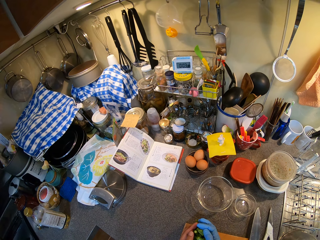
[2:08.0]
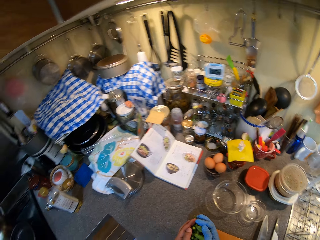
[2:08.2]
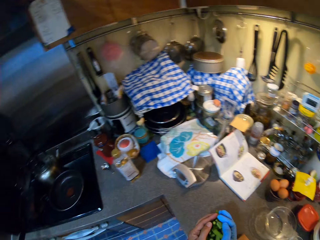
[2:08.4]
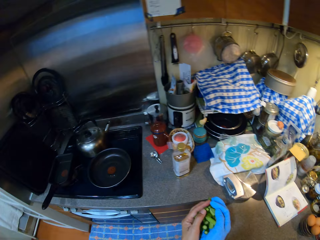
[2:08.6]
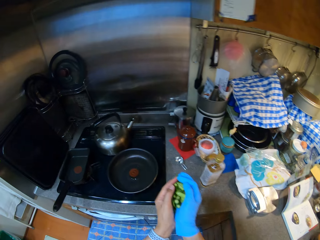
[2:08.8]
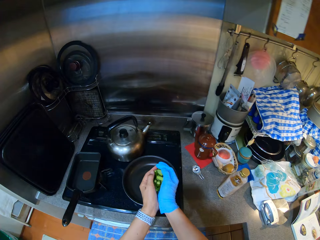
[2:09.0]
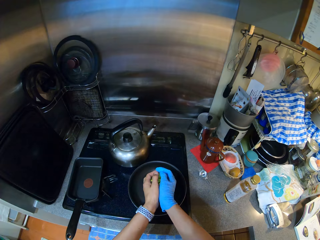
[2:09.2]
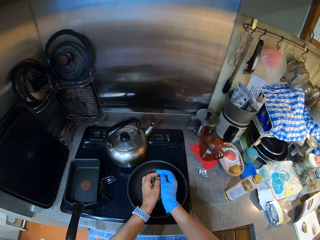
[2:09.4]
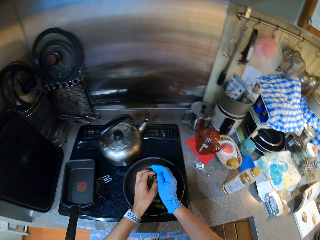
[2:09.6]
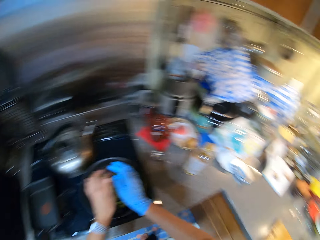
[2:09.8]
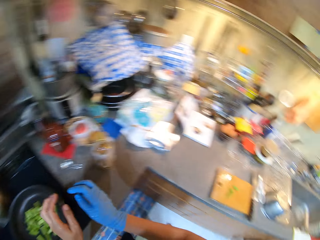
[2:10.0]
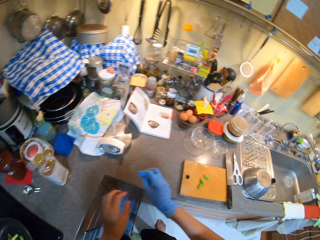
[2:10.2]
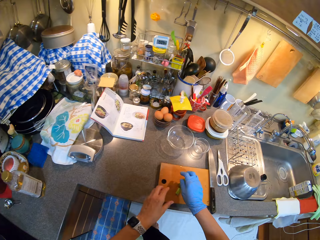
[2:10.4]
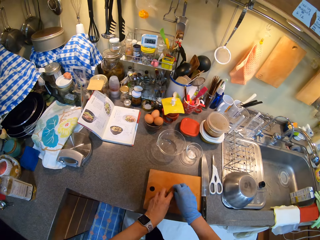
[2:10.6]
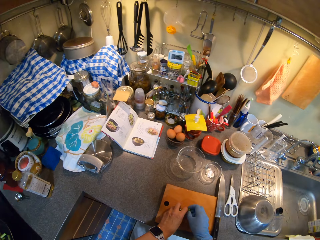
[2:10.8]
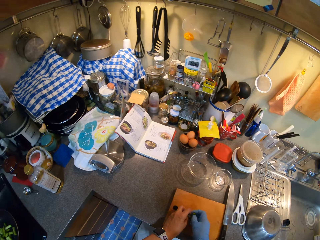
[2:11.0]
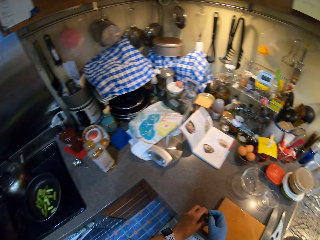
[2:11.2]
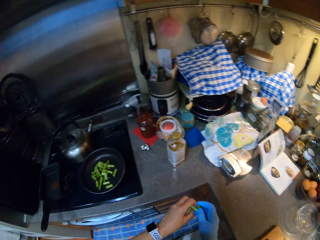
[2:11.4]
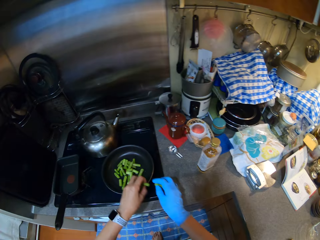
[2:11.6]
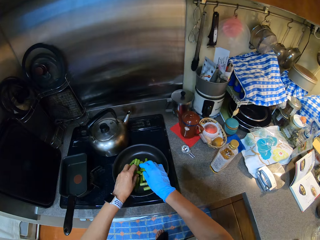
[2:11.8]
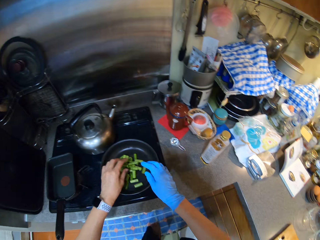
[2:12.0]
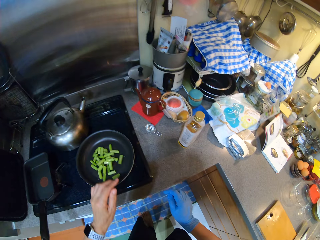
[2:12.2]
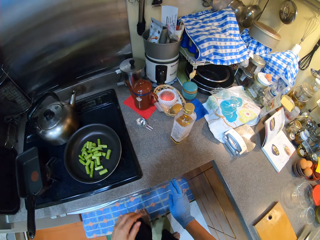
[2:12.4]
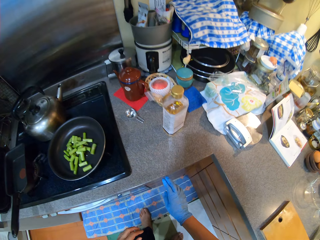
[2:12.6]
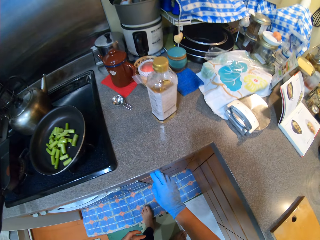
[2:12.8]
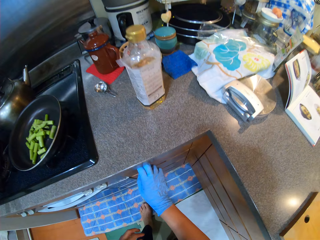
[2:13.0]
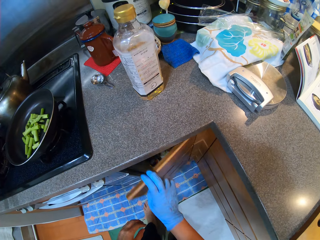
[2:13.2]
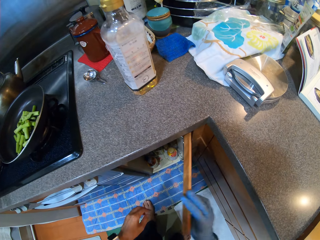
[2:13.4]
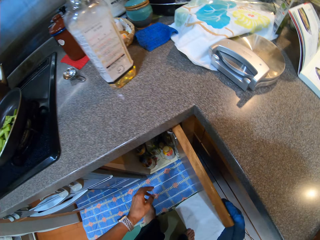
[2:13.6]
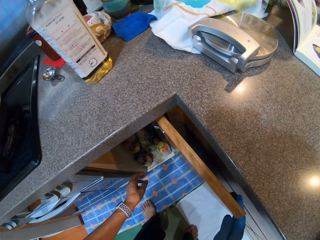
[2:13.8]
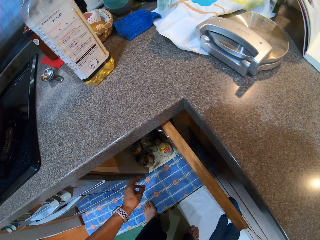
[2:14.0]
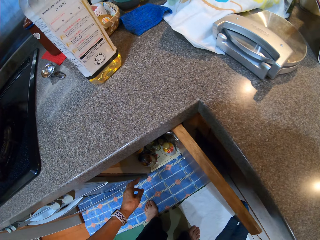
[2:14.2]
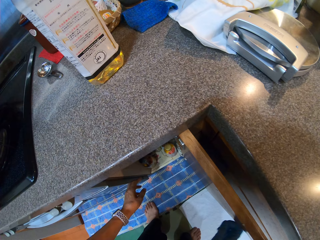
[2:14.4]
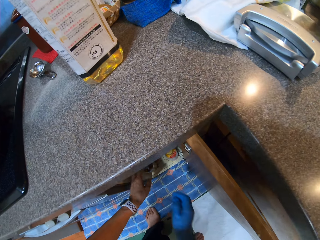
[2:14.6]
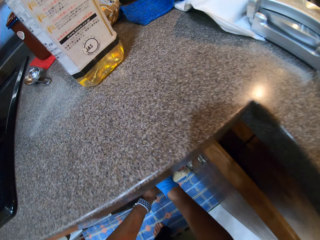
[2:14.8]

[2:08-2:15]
The camera wearer puts the pieces of asparagus in the cooking pan. They pick up asparagus from the chopping board and put pieces of asparagus in the cooking pan. They open the kitchen cabinet.

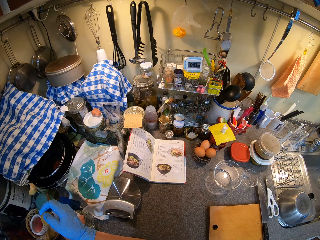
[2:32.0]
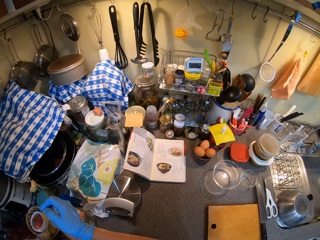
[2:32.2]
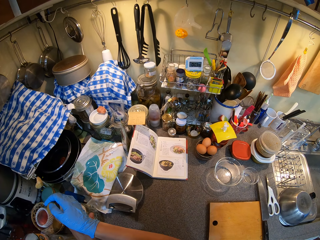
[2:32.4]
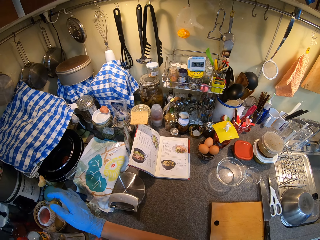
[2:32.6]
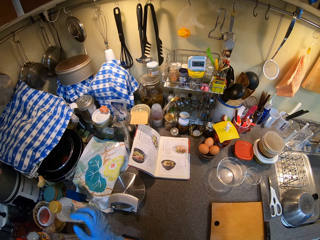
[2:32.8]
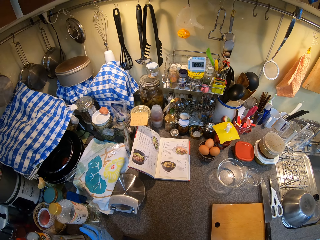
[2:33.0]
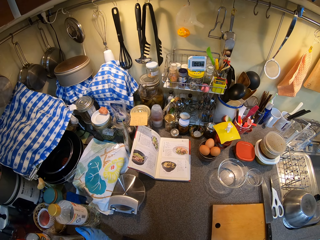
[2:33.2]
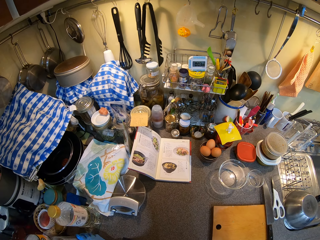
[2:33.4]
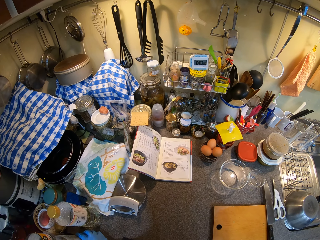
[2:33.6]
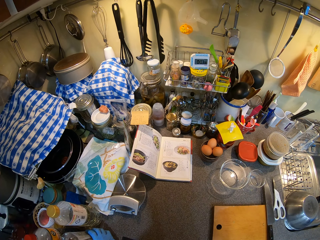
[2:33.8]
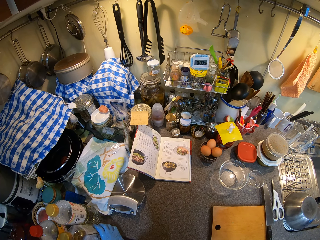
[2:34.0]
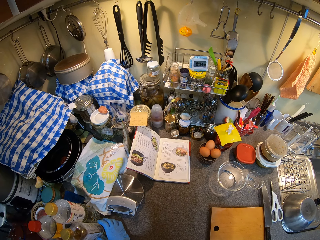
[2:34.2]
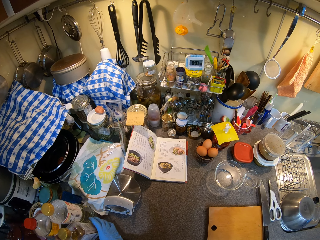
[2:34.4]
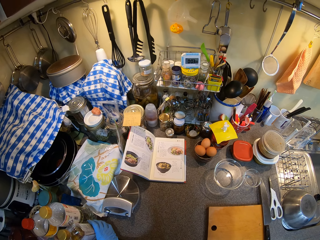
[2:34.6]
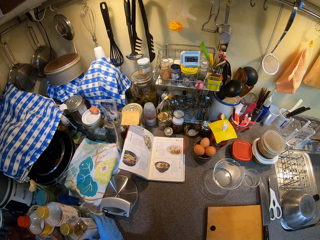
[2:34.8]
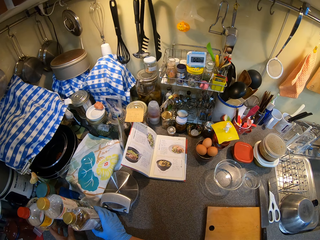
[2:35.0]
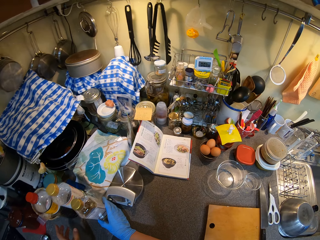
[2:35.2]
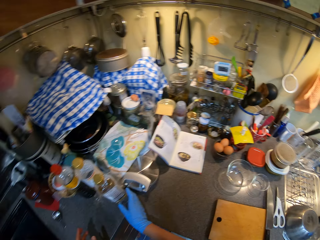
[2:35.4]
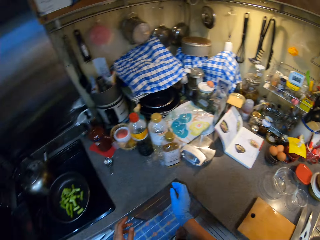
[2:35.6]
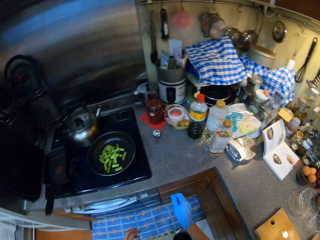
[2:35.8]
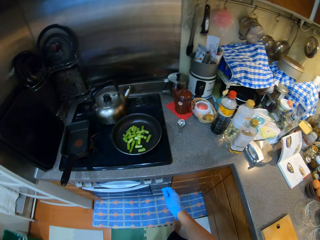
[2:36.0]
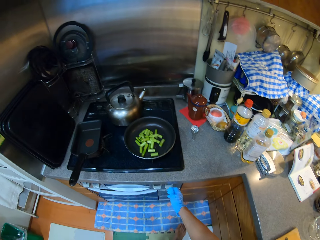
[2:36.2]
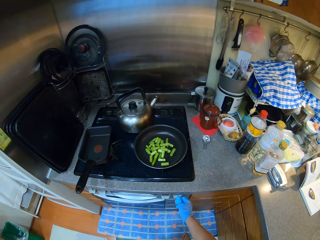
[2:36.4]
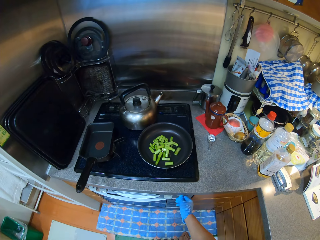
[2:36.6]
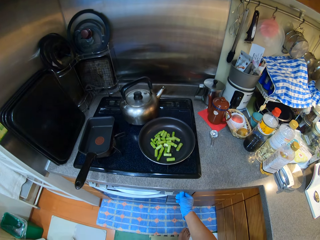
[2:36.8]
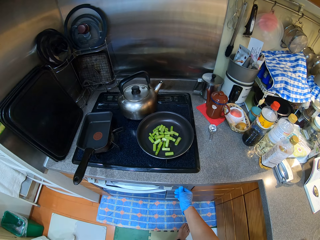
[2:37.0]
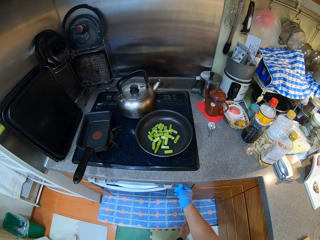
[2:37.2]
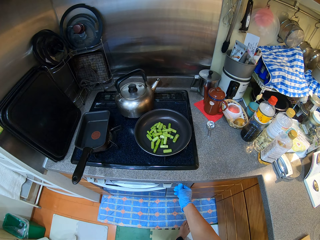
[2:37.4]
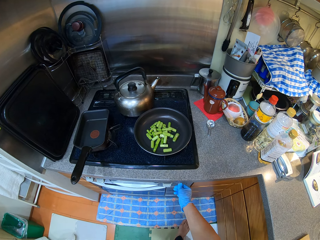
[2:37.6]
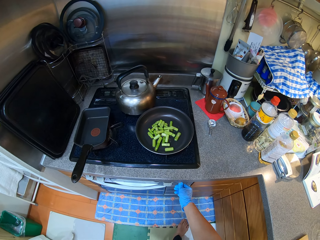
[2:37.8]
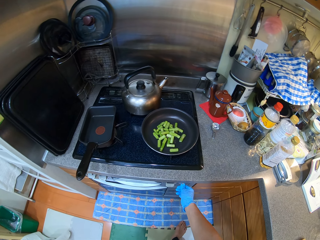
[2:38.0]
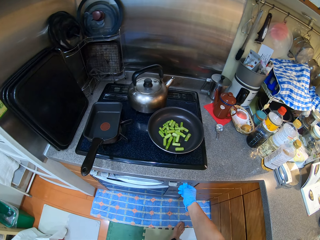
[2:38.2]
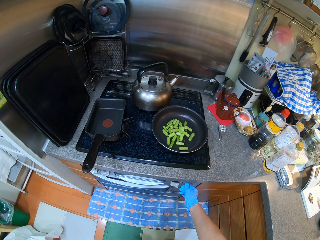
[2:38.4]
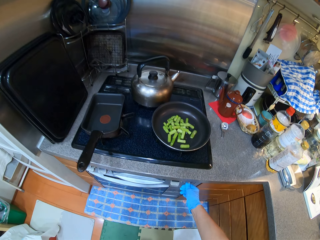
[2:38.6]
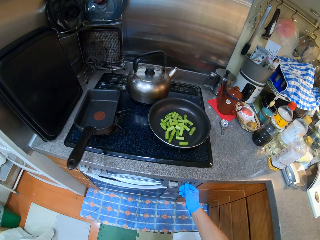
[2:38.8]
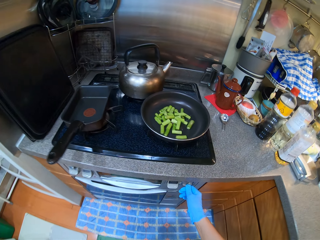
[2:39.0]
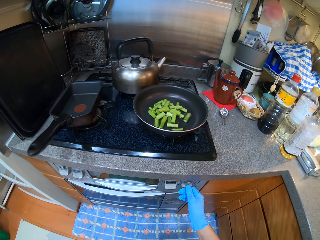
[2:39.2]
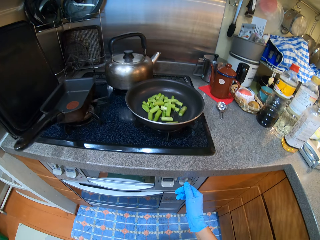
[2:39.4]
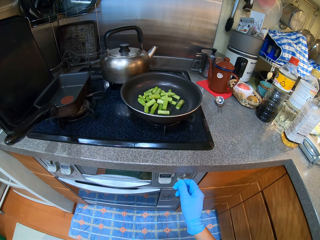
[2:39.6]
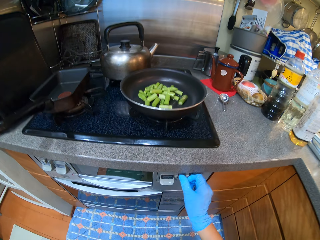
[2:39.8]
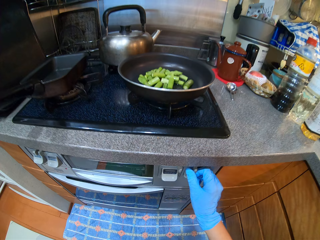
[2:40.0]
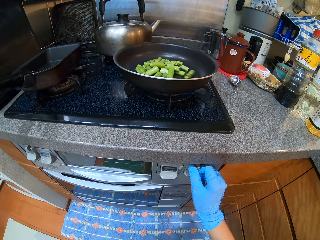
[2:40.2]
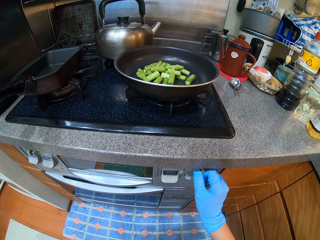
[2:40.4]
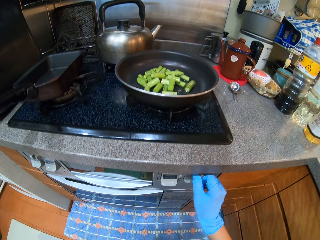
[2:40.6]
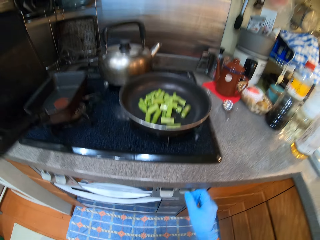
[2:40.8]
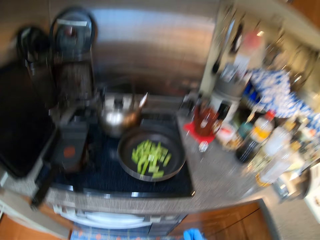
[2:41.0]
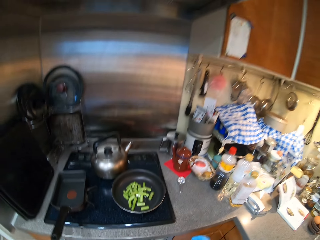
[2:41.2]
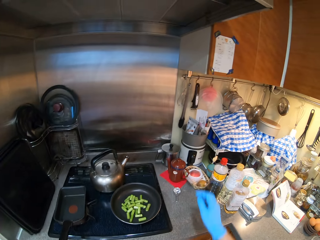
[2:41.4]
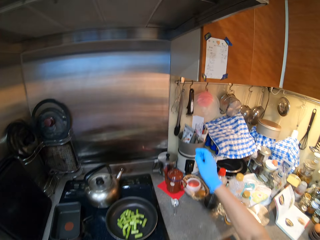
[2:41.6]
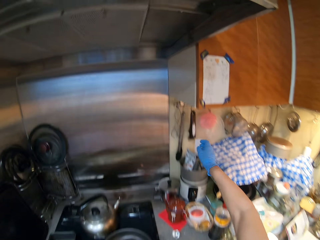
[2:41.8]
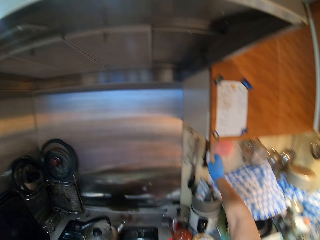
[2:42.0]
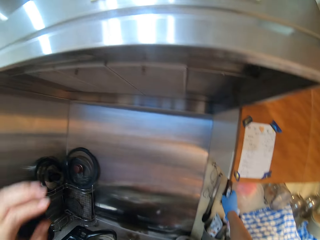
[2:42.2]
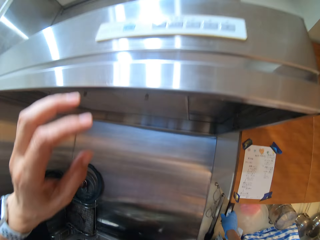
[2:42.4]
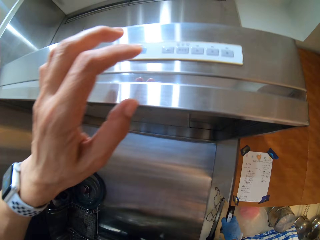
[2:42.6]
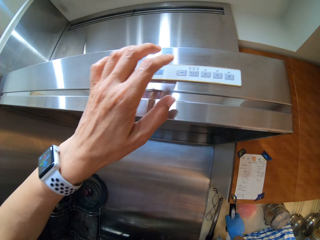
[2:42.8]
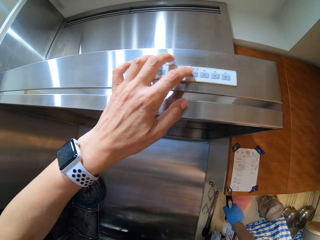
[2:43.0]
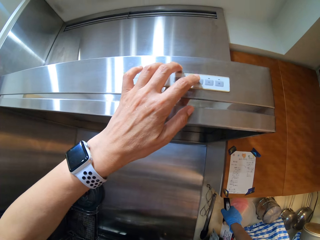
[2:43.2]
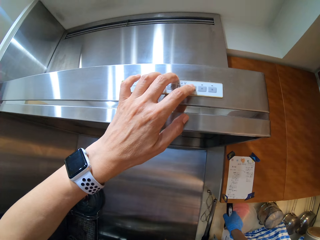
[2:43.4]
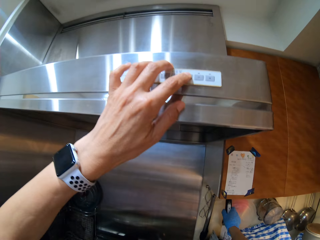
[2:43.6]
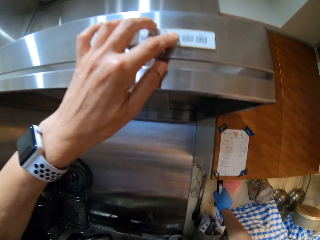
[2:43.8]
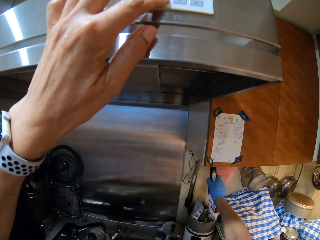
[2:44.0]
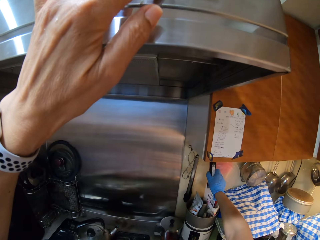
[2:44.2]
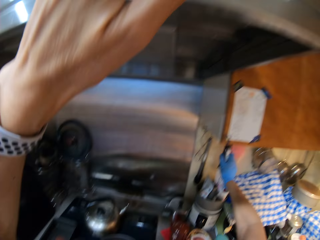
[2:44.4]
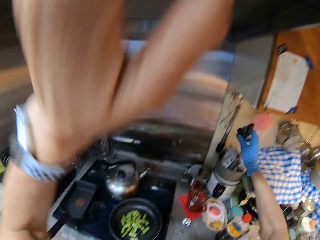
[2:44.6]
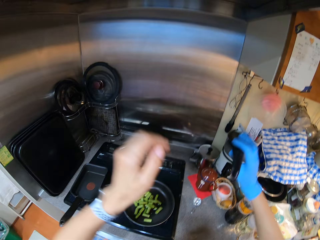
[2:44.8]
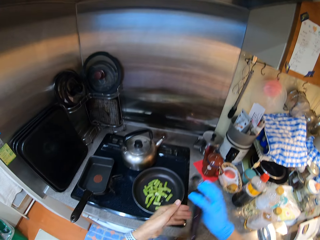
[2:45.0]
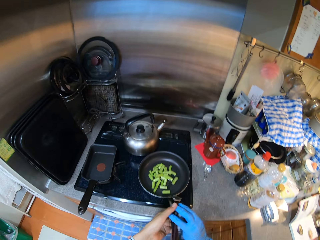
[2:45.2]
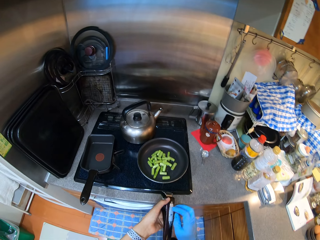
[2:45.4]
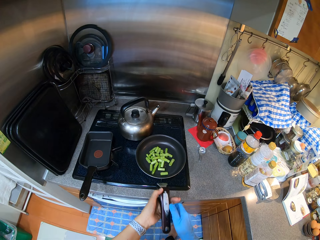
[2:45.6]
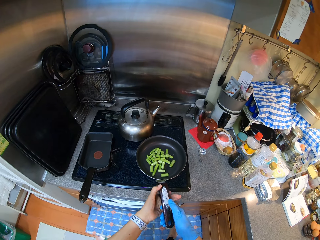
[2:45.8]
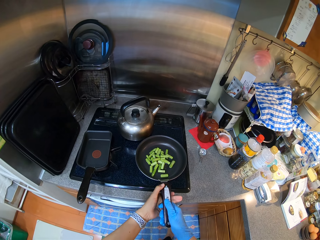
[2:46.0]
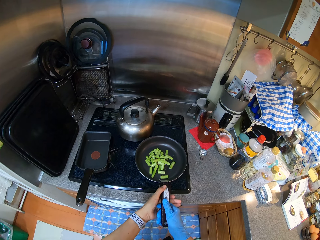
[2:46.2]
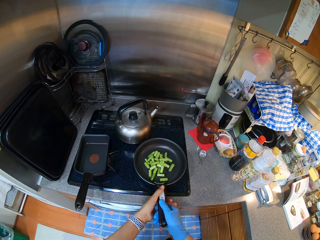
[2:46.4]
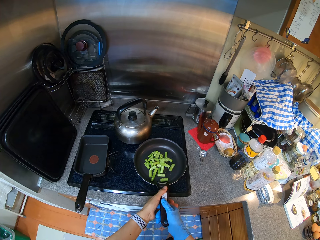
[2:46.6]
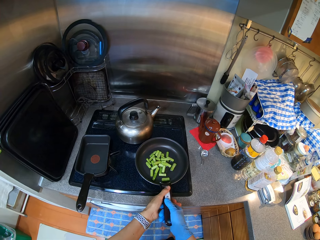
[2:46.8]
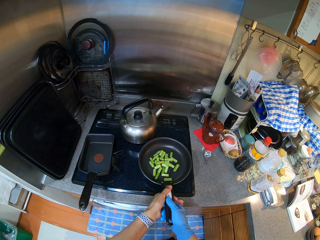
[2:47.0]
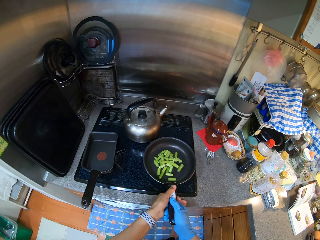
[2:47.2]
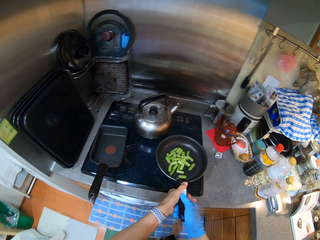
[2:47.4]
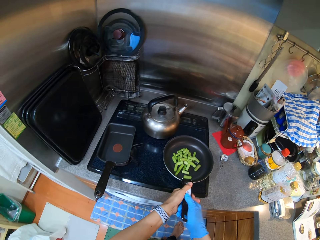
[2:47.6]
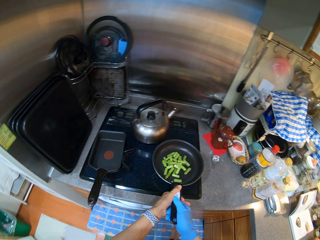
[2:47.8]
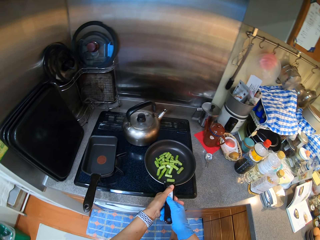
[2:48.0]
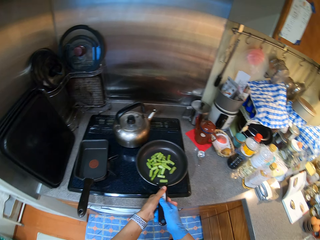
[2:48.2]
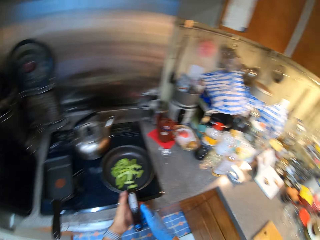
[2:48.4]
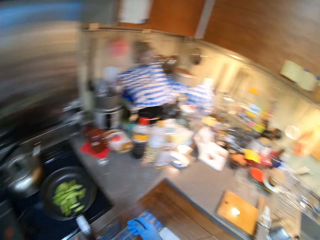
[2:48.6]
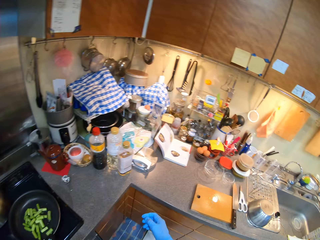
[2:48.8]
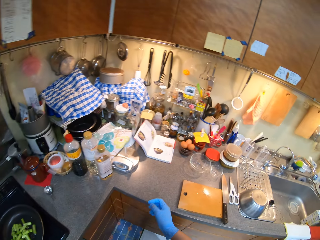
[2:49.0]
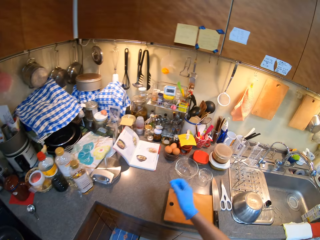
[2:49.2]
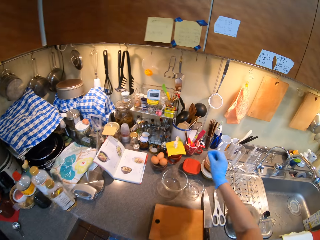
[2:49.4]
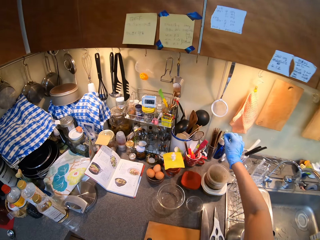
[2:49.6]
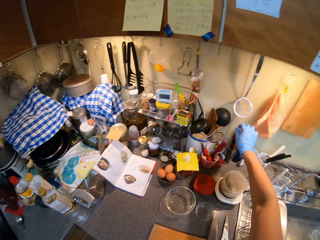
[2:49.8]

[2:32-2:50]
The camera wearer places the bottle on the countertop. They turn on the gas cooker and reduce the heat. They turn on the hood chimney. They pick up the handle and join the handle on the cooking pan.
